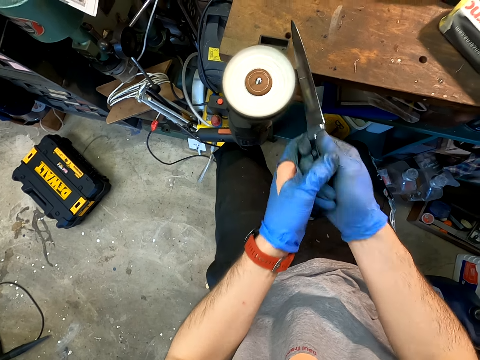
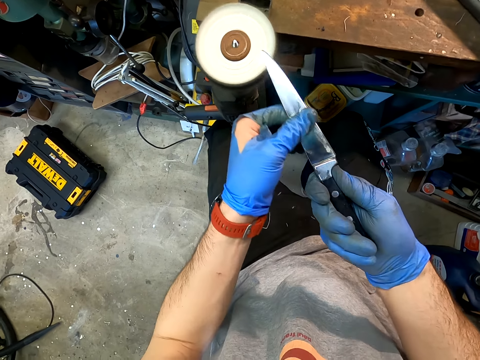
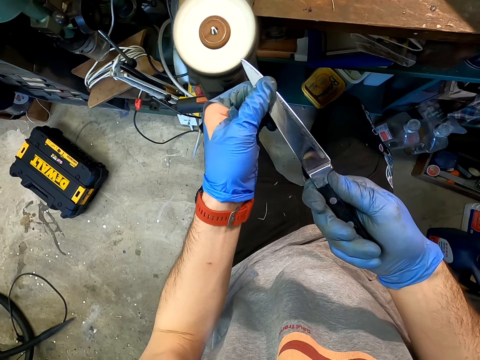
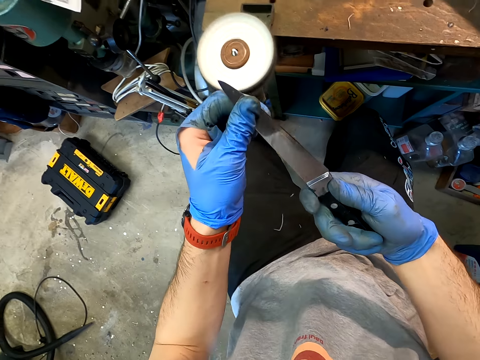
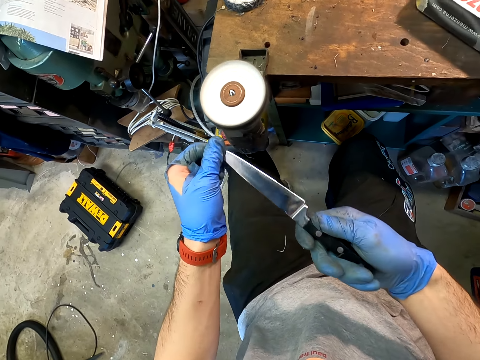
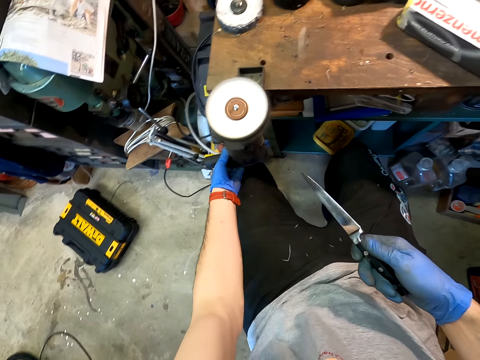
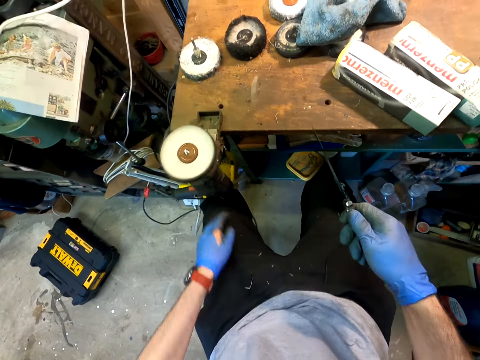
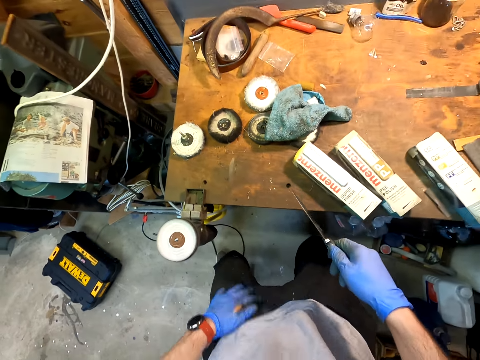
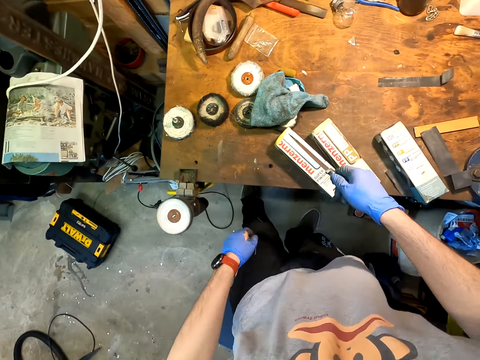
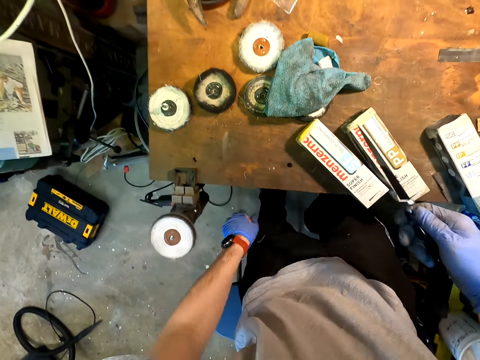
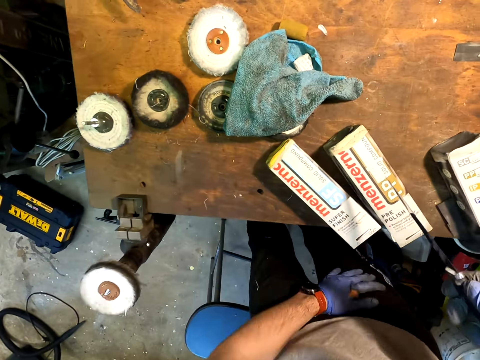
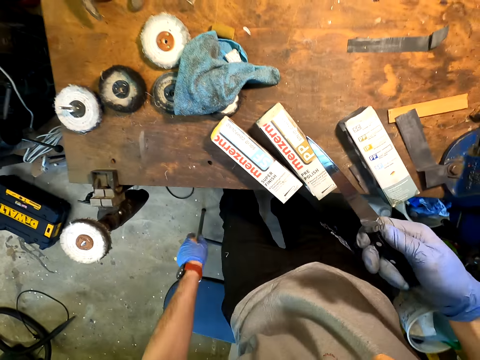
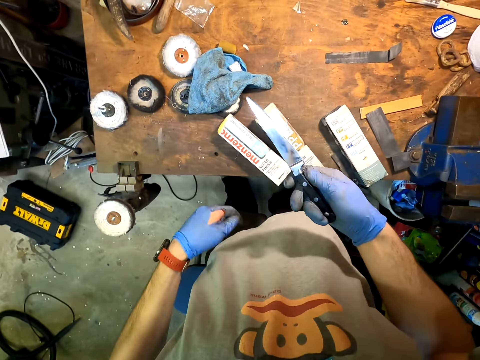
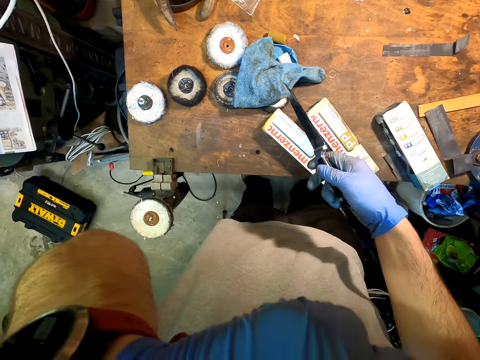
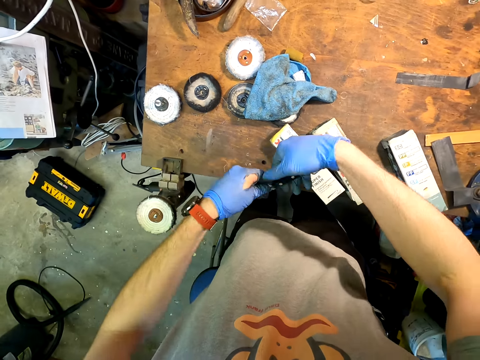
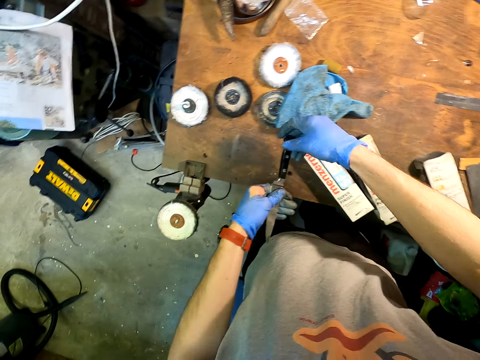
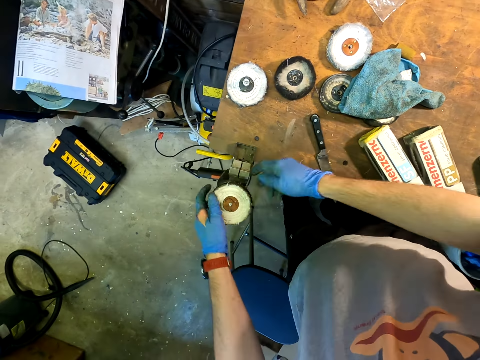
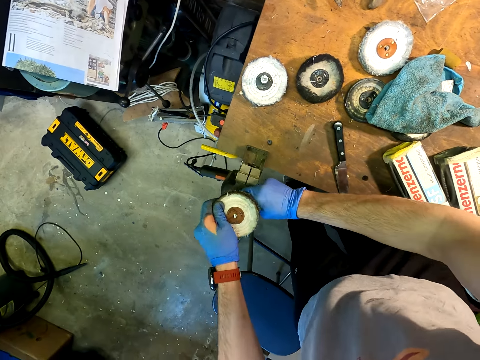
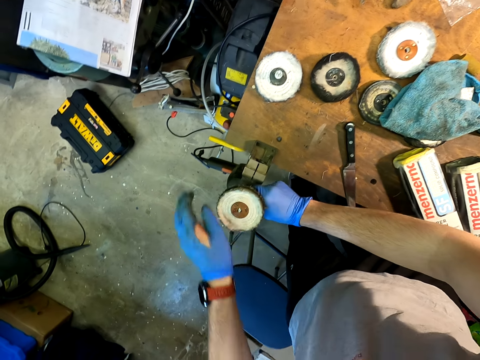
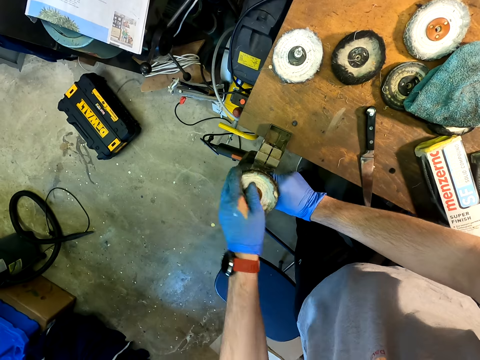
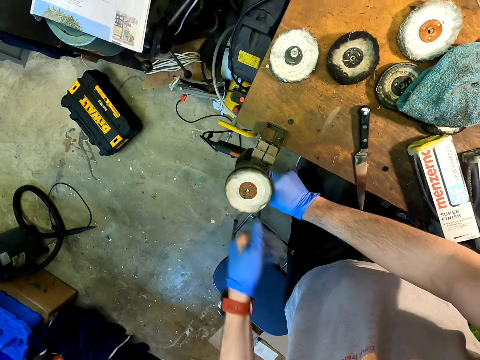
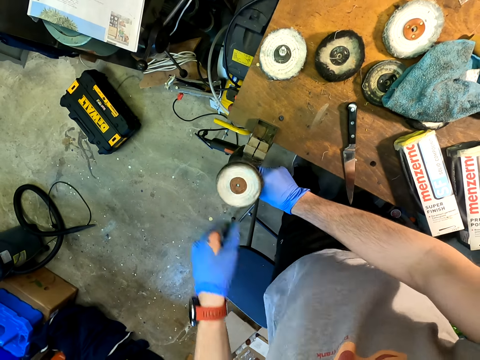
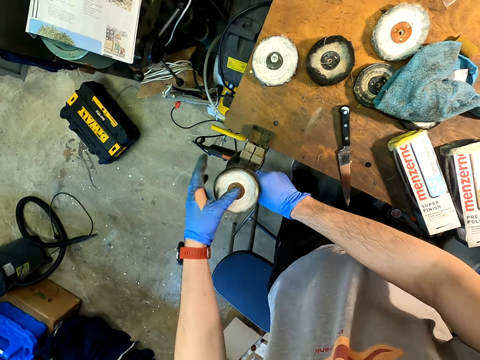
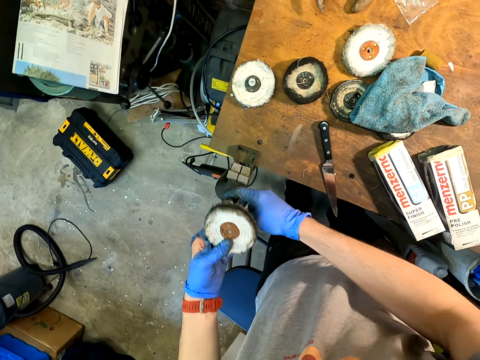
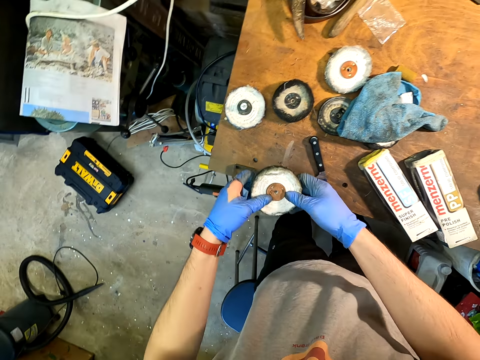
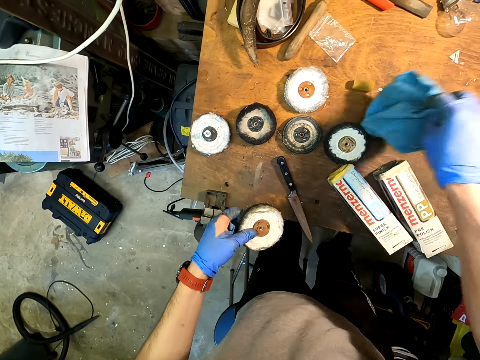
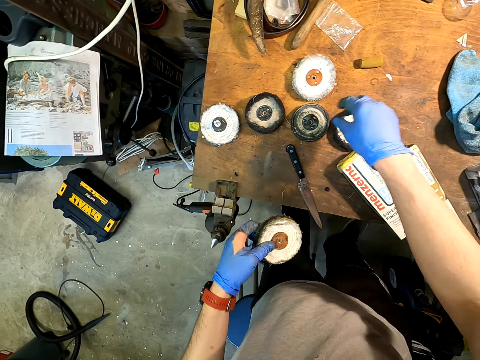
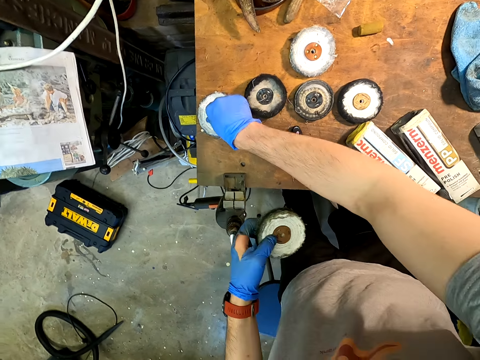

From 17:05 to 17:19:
The camera wearer looks at the knife. They turn off the knife sharpening machine, wipe the trouser with the hand, and remove the sanding pad.

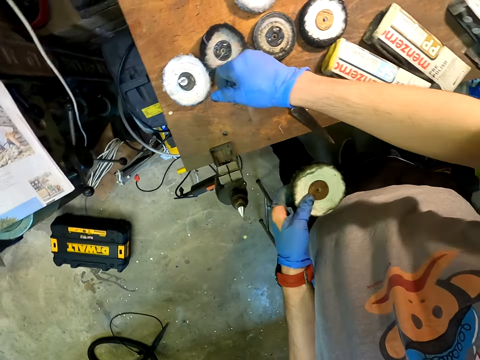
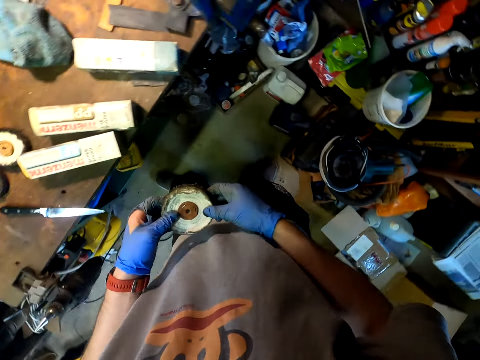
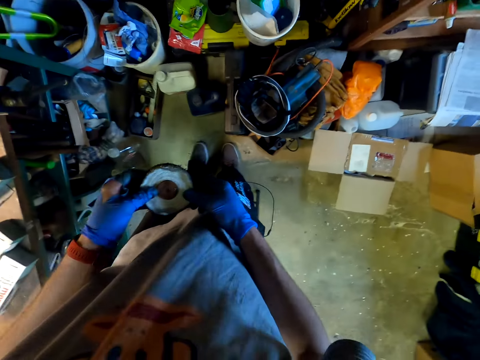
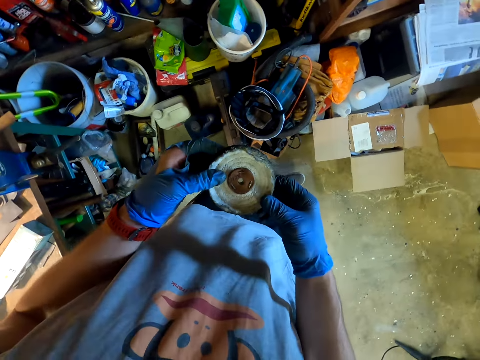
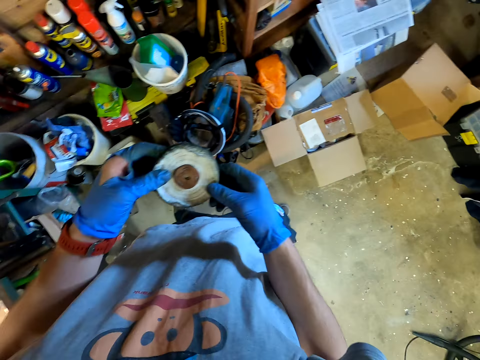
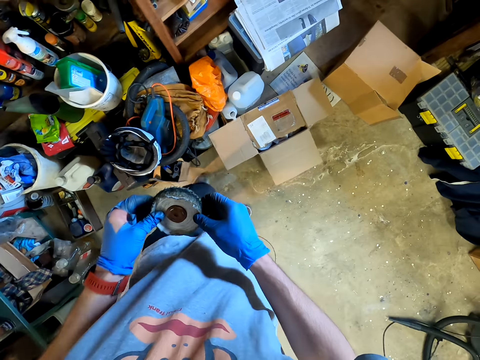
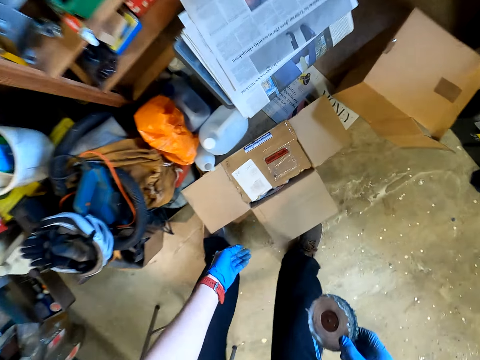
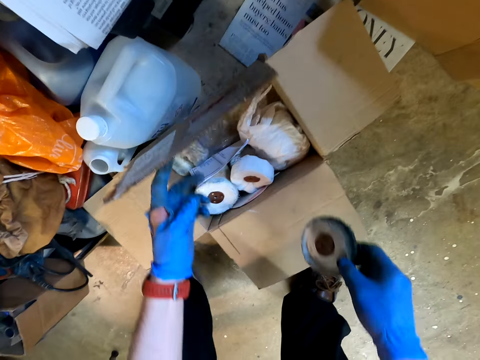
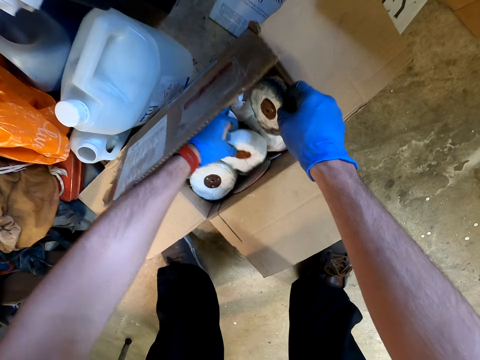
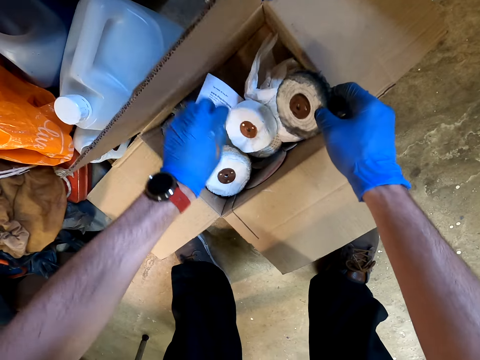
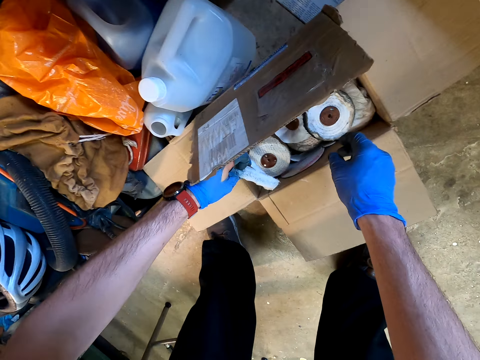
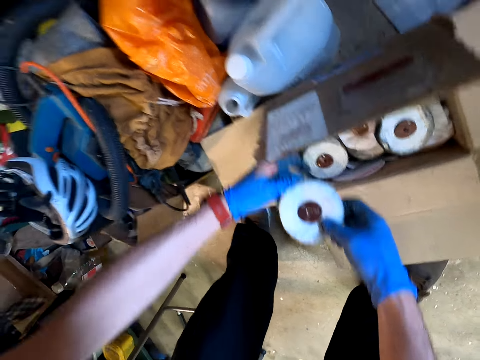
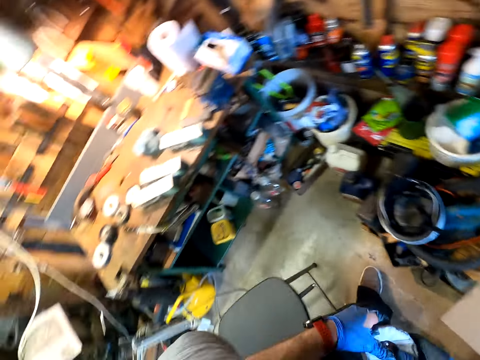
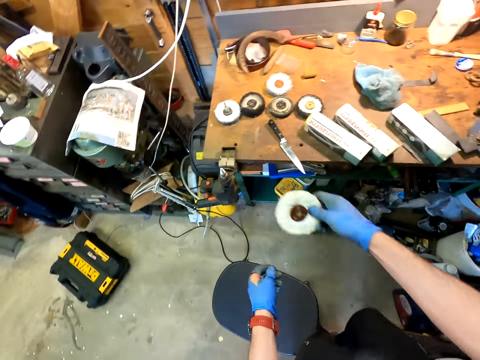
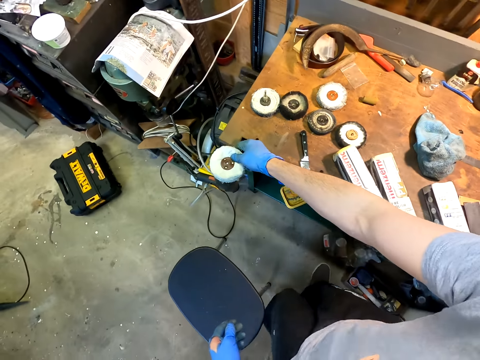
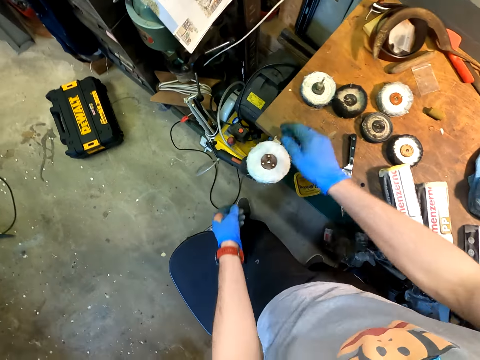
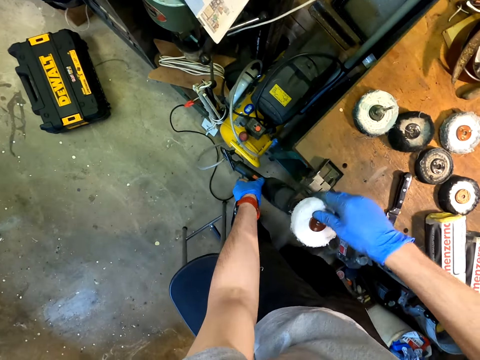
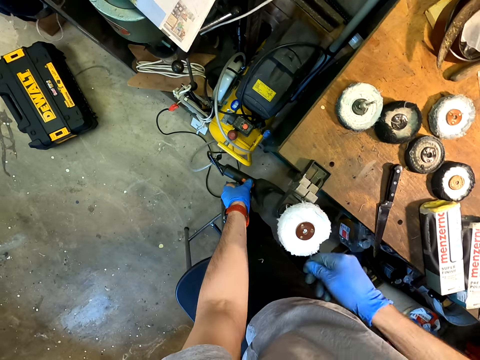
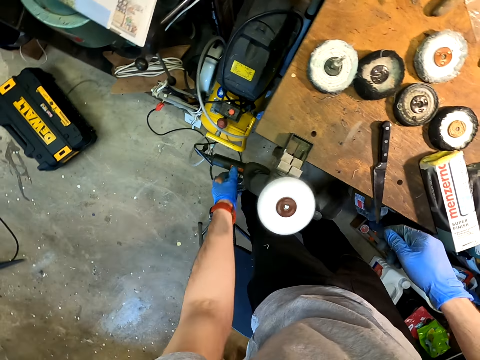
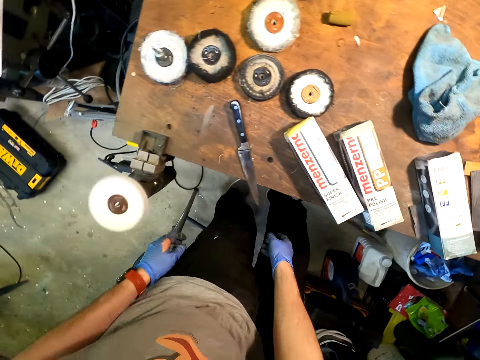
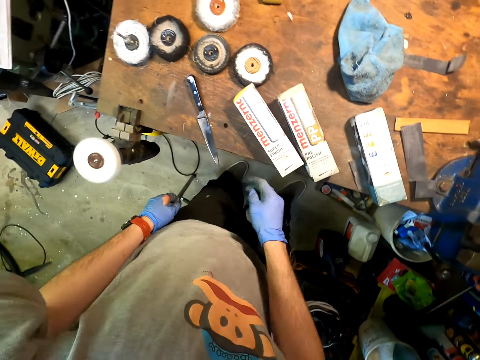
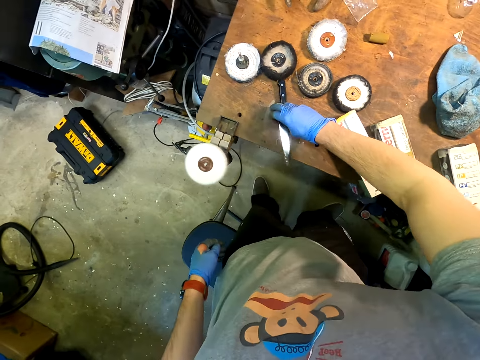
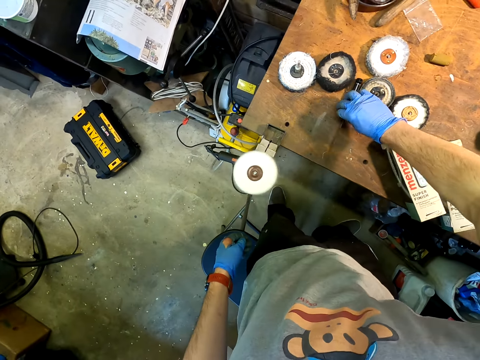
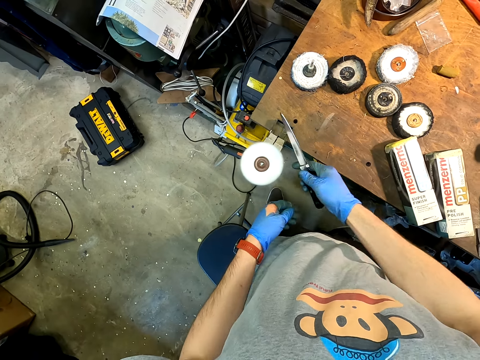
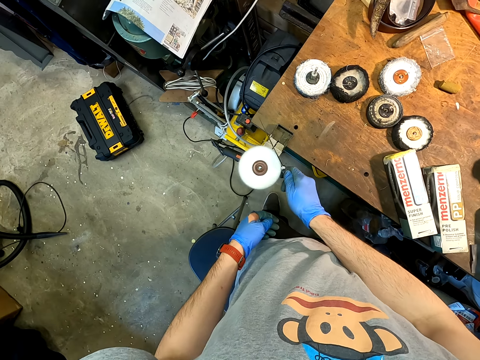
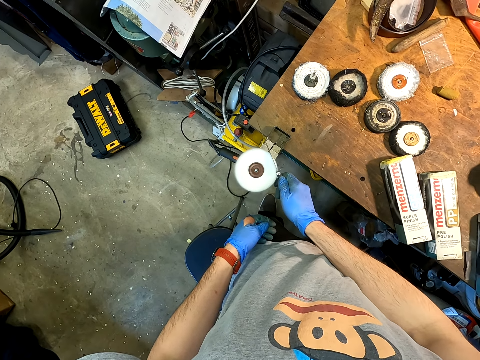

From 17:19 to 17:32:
The camera wearer looks around the workshop. They place the sanding pad in the box. They pick another sanding pad from the tap. They fix the sanding pad on the knife sharpening machine. They turn on the knife sharpening machine. They pick up a knife. They sharpen the knife with the knife sharpening machine.
